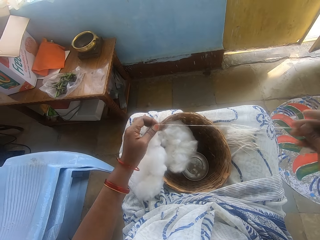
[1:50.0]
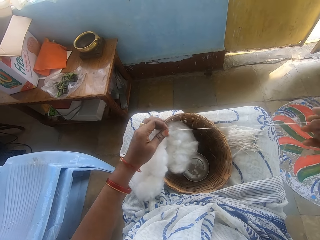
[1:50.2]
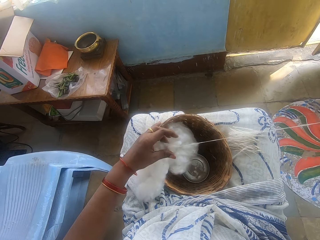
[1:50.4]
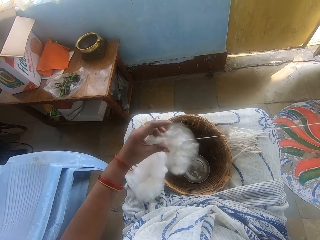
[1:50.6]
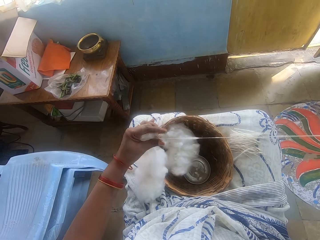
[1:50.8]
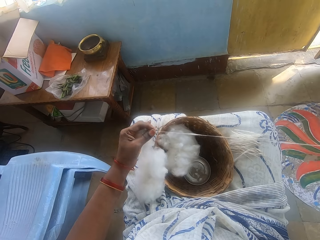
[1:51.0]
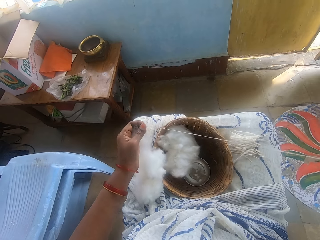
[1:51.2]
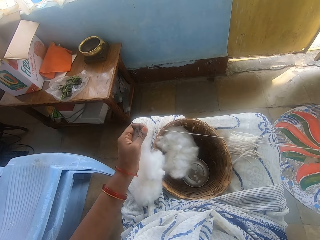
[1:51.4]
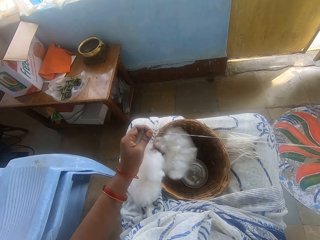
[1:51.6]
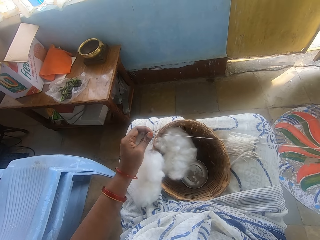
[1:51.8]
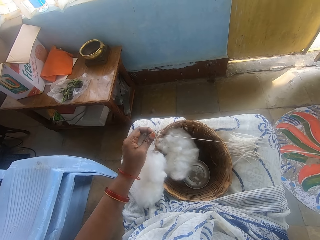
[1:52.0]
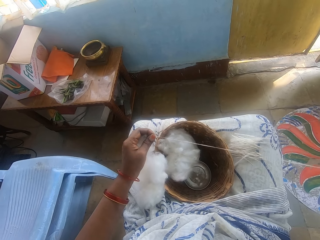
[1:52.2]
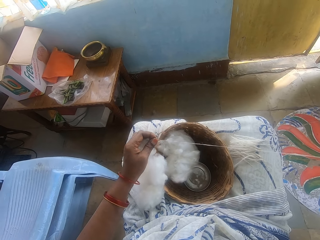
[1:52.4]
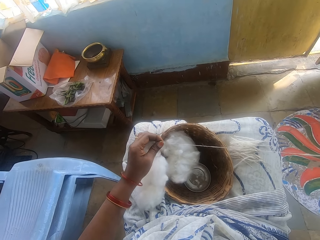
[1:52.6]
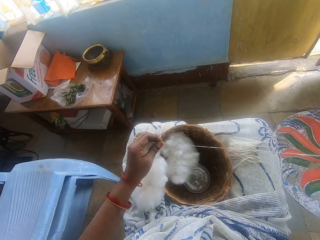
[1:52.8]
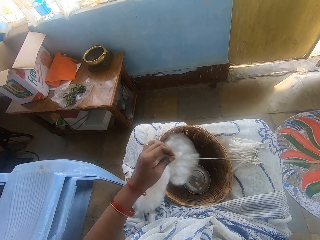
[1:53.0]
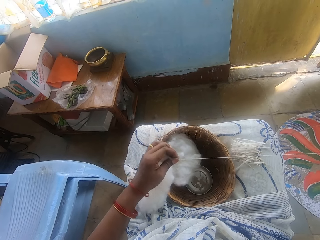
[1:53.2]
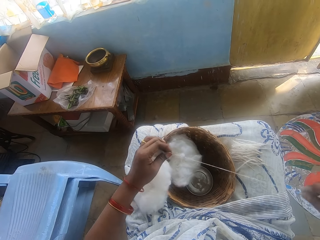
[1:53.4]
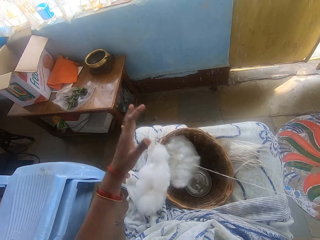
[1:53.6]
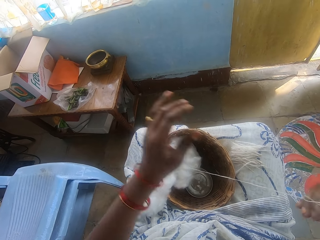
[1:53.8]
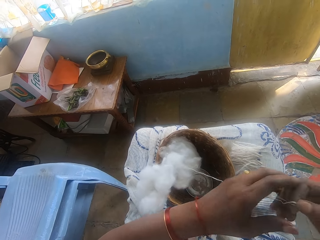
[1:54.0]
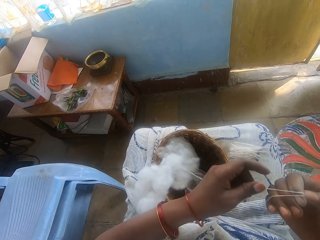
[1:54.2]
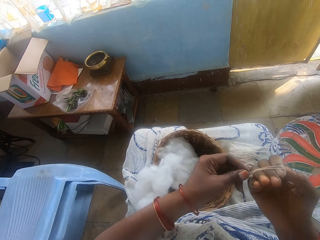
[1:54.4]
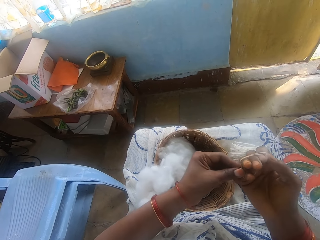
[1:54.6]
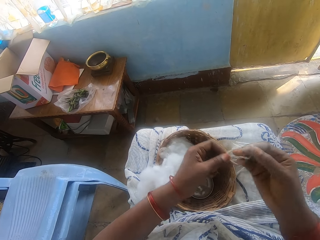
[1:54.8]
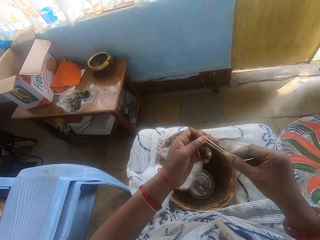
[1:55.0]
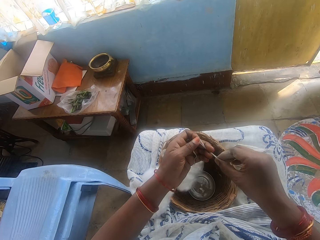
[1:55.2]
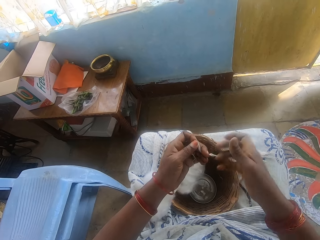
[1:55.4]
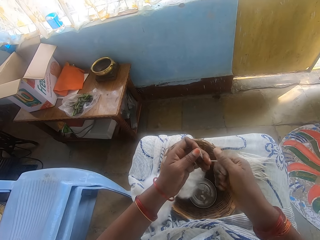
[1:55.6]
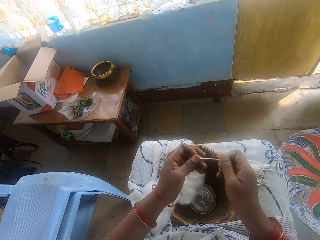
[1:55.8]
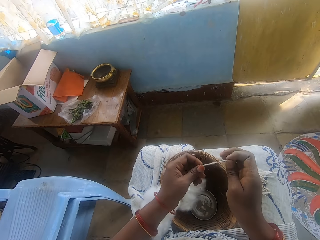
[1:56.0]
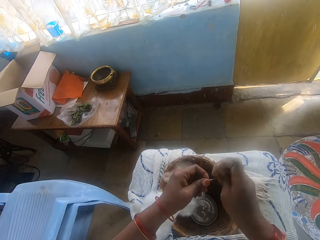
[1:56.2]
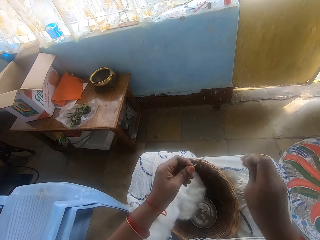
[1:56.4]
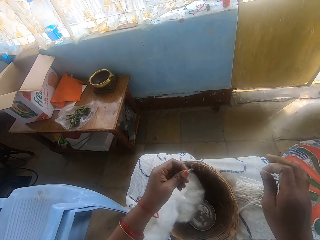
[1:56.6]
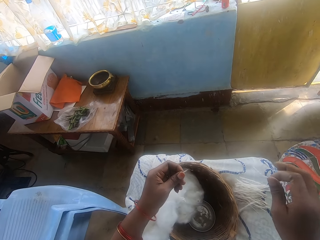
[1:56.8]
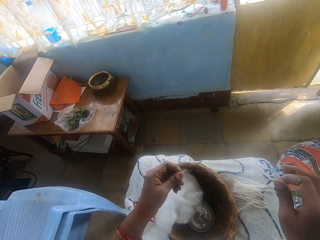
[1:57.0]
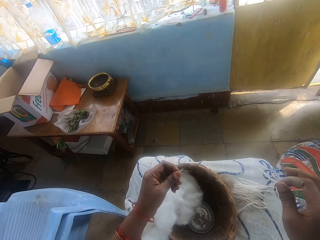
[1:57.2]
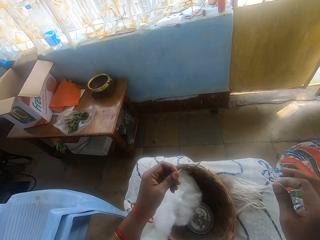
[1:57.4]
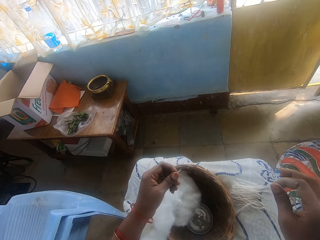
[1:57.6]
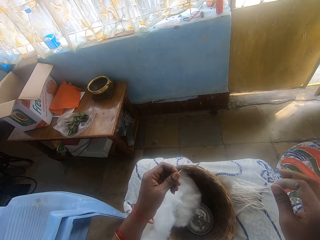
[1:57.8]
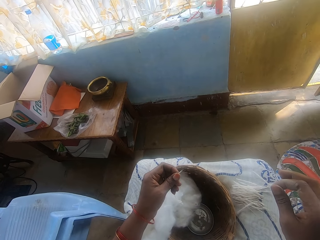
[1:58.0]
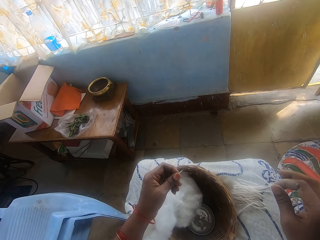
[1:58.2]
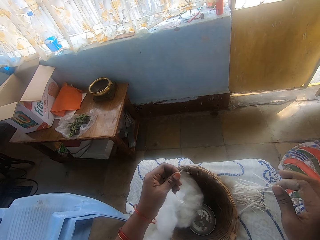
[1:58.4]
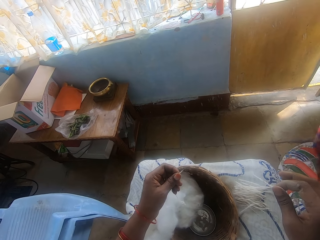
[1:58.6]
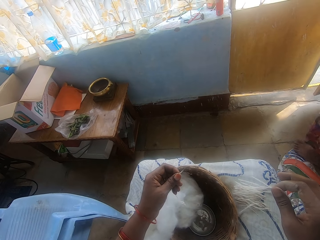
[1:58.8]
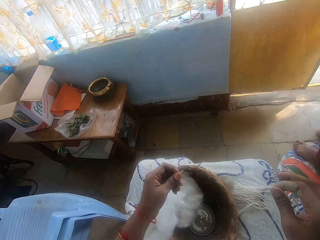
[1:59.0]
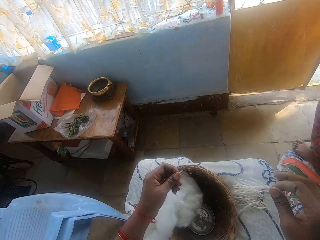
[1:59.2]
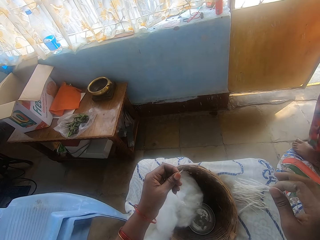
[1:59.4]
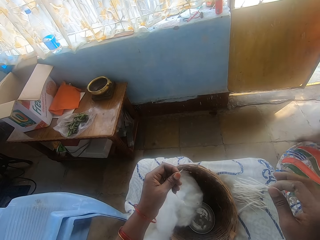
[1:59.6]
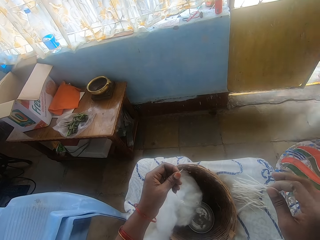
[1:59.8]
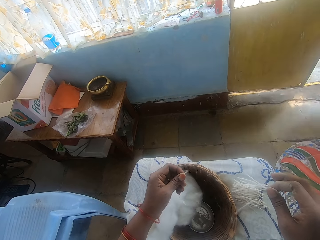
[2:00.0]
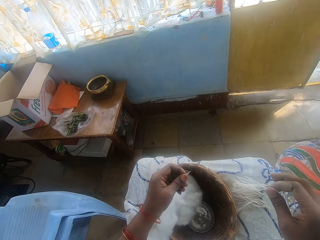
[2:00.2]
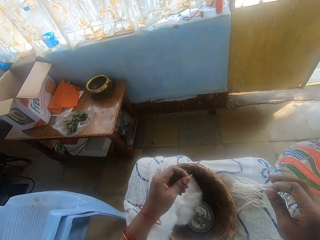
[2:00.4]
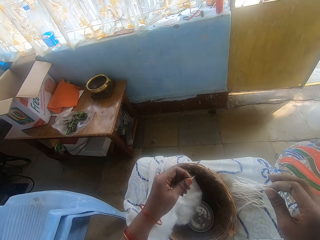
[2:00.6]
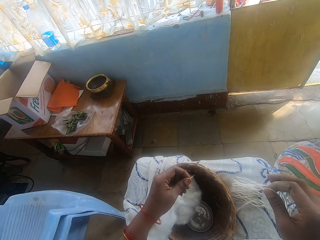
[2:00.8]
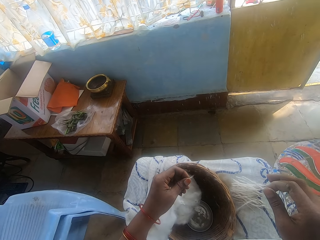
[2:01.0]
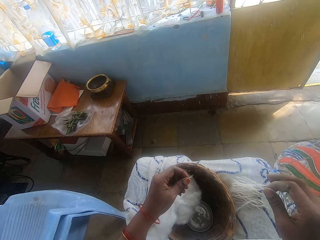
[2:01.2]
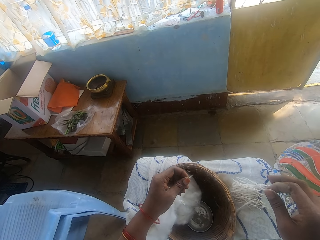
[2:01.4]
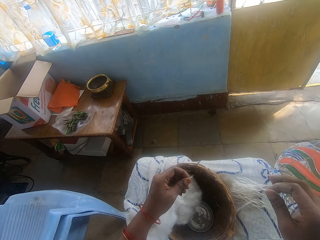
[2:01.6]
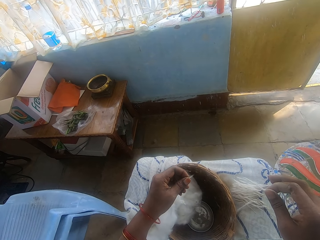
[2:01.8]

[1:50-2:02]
The camera wearer measures the cotton wool. They cut the cotton wool into size.

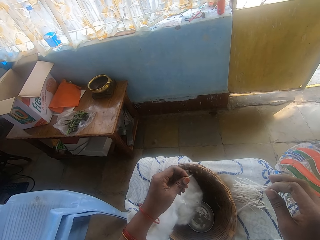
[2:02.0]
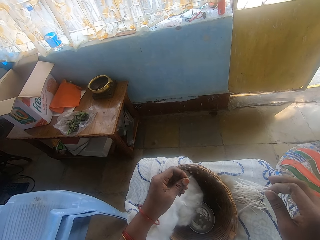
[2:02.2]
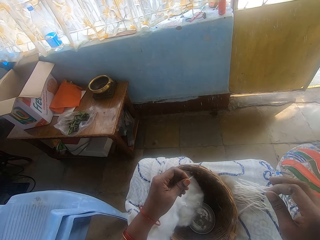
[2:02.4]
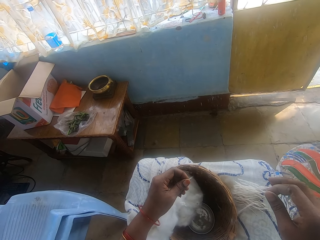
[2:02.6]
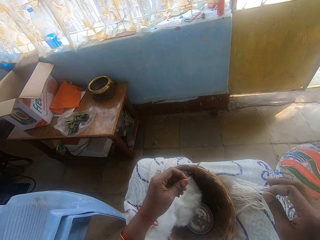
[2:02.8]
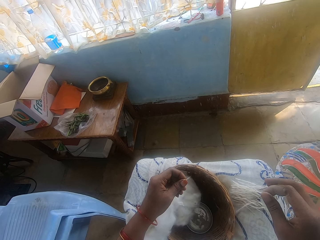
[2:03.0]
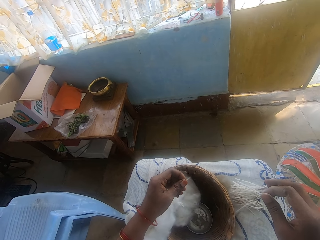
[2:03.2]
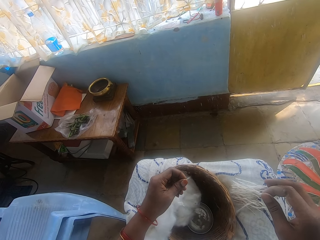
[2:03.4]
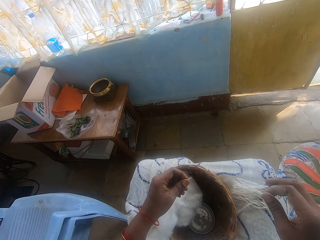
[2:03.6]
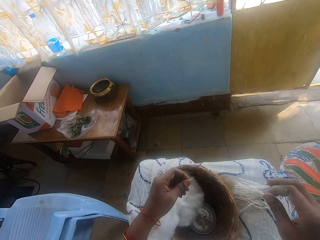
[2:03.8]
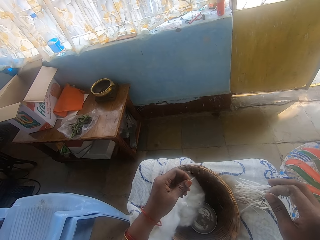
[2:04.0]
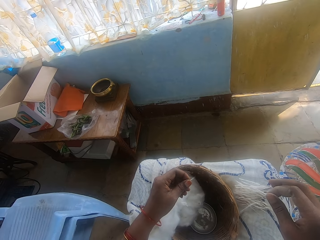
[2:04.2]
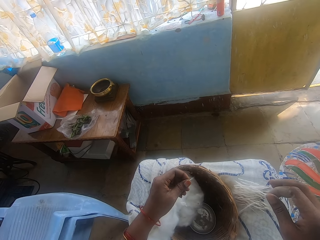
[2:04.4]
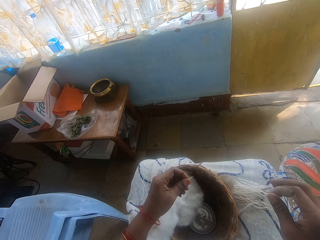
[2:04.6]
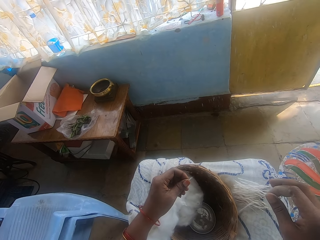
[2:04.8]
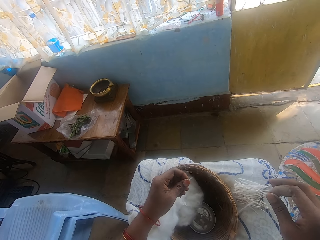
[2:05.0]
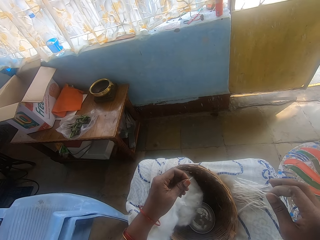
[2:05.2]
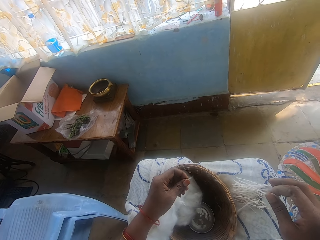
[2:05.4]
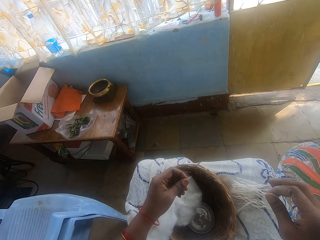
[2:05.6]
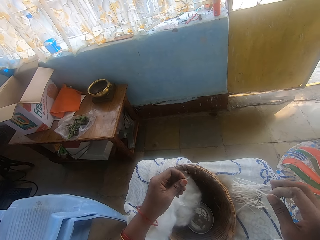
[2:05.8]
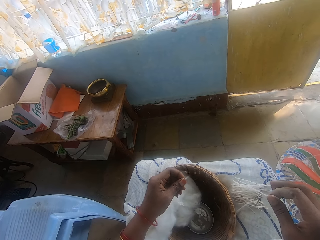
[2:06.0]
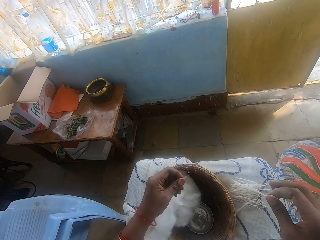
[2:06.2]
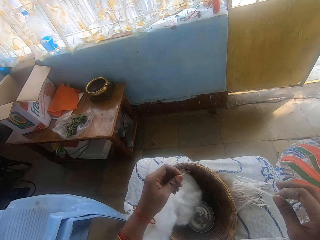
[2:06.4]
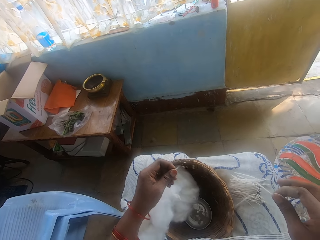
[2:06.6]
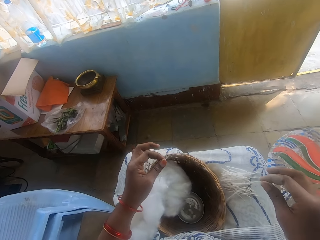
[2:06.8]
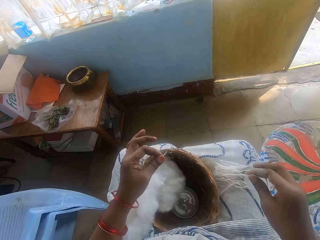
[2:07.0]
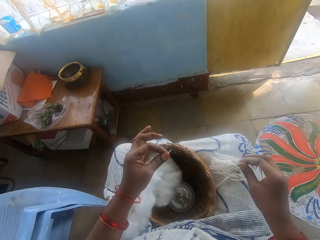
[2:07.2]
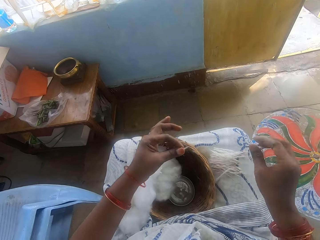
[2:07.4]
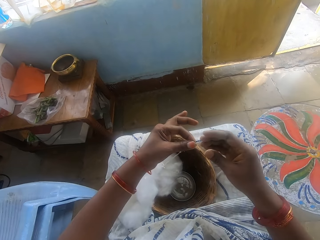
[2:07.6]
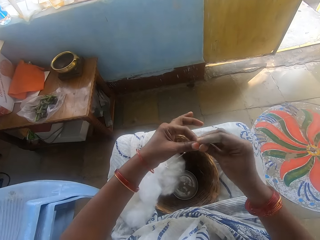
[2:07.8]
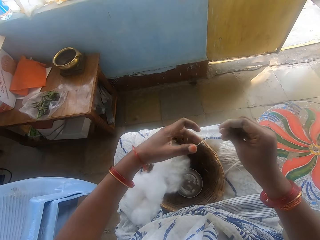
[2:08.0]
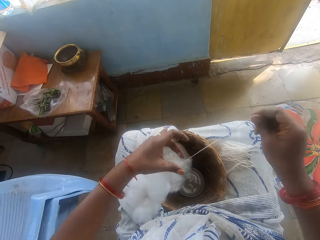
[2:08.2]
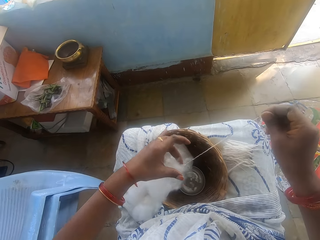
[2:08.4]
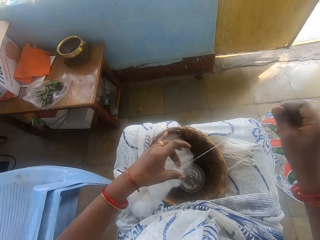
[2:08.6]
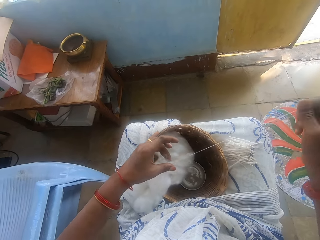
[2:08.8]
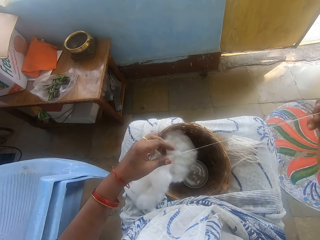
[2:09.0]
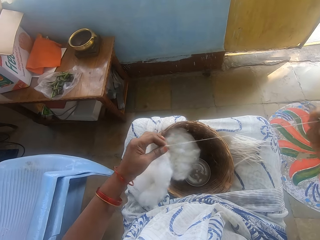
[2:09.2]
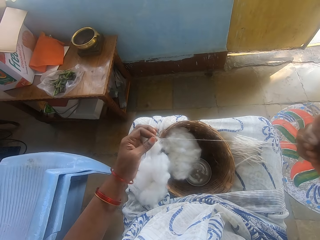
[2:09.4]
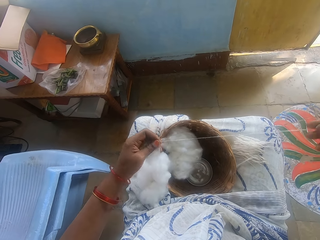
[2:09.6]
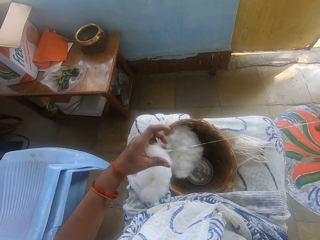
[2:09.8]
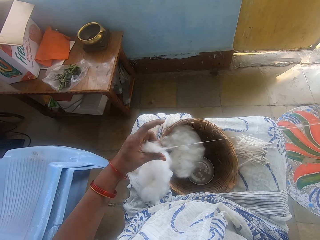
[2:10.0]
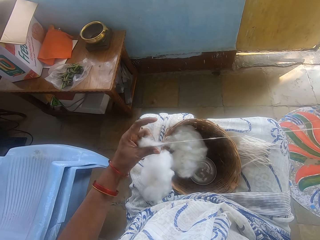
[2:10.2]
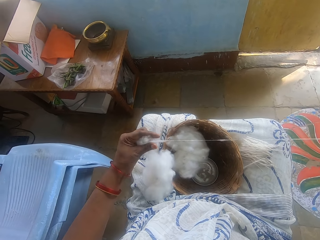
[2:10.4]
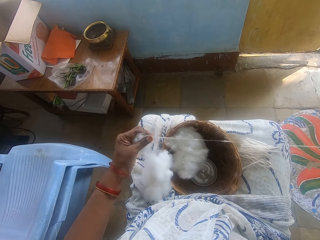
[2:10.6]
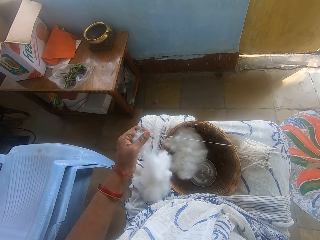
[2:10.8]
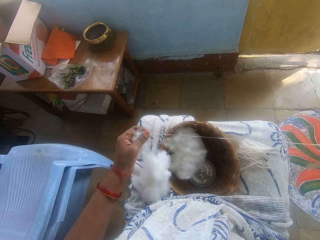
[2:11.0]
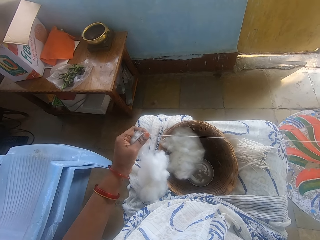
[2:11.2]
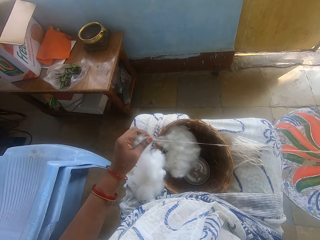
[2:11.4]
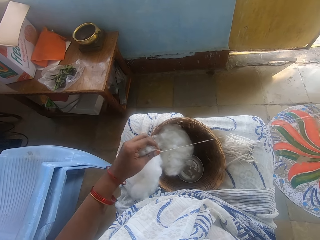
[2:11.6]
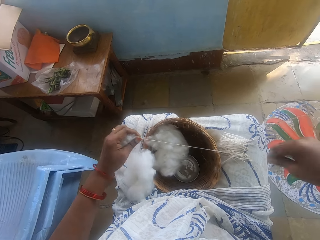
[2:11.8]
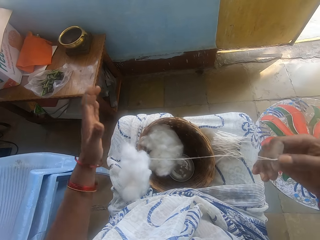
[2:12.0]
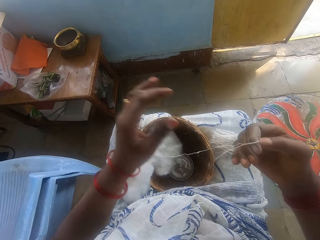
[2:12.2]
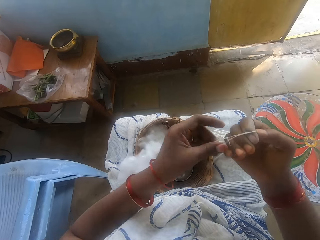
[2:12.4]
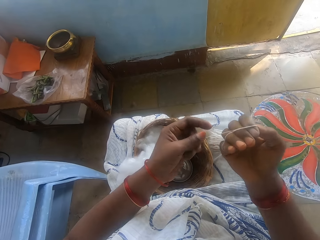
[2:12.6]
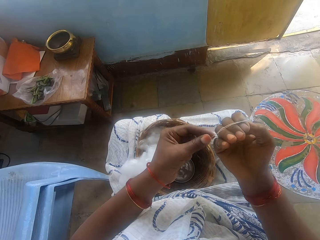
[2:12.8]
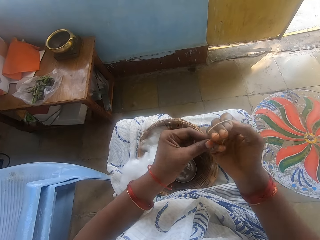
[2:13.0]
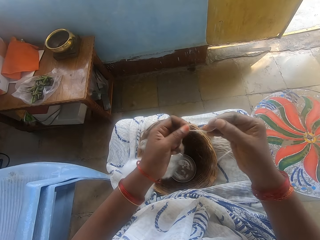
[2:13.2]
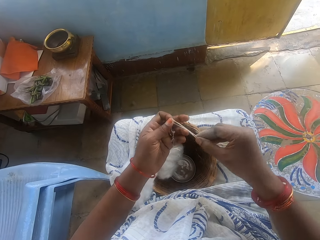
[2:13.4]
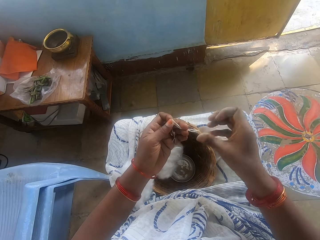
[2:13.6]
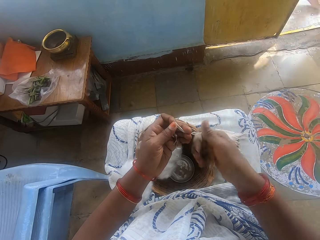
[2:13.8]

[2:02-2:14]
The camera wearer drops the cotton wool on her lap. She threads the cotton wool. She spins the wool. She measures the cotton wool.
